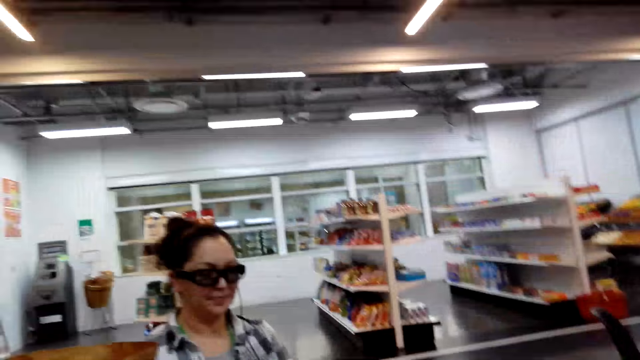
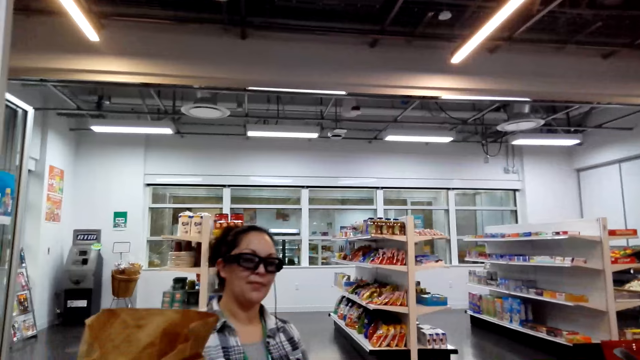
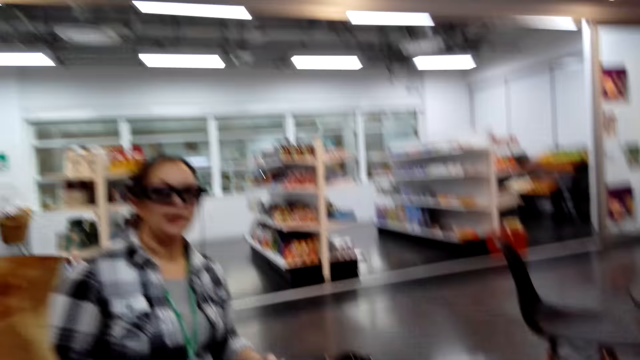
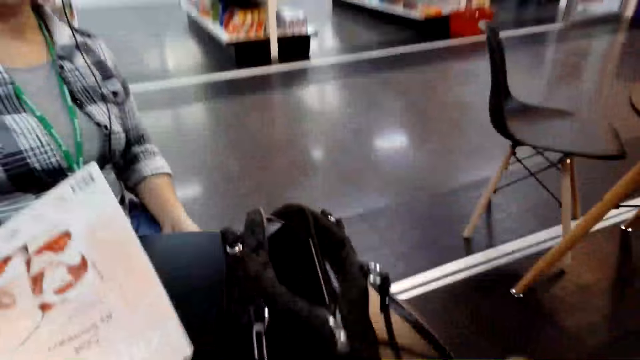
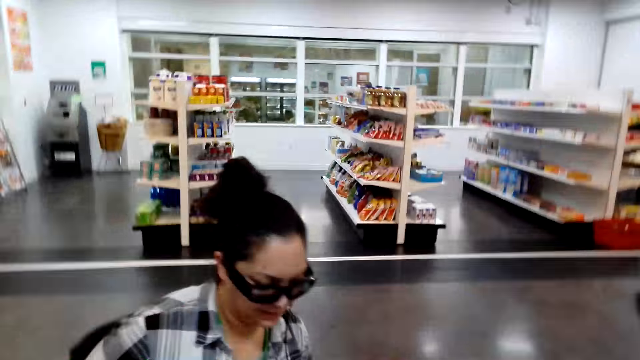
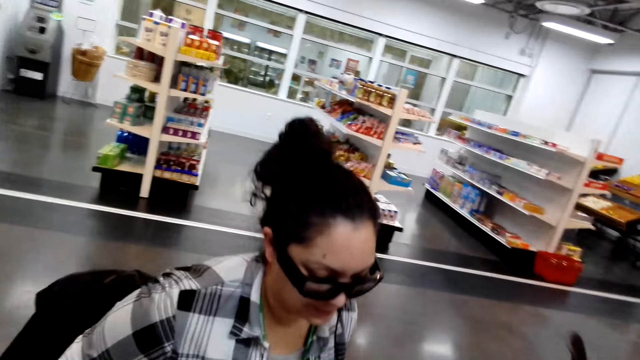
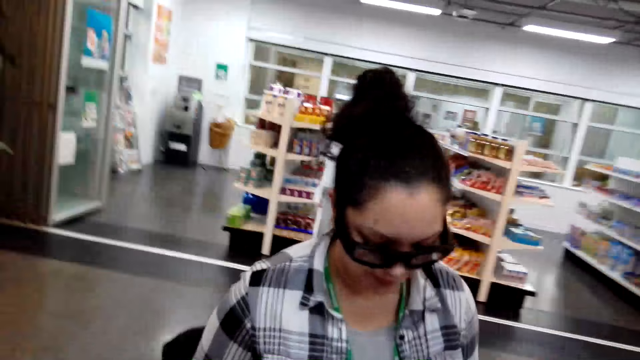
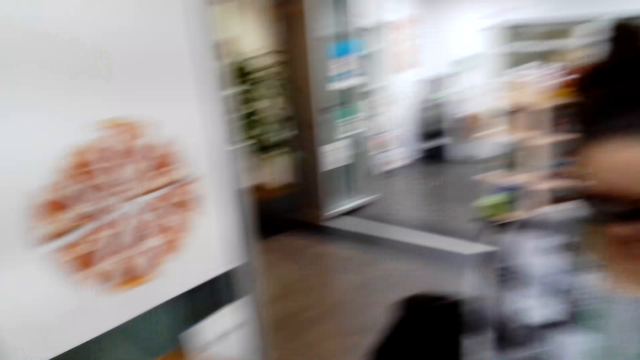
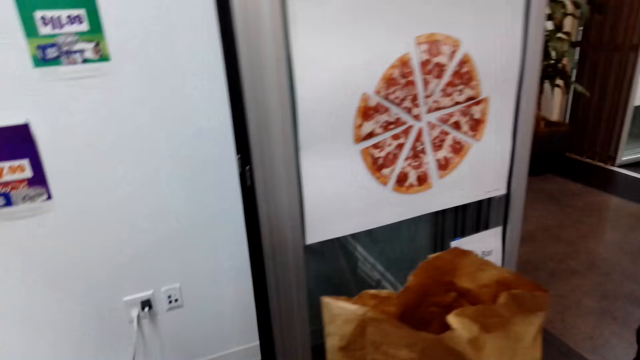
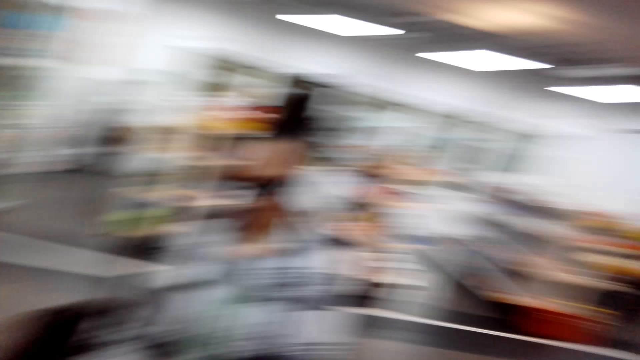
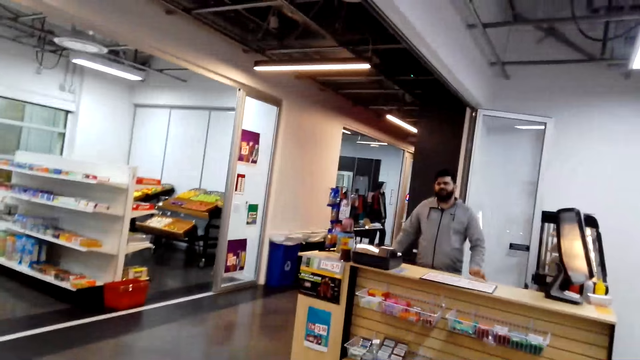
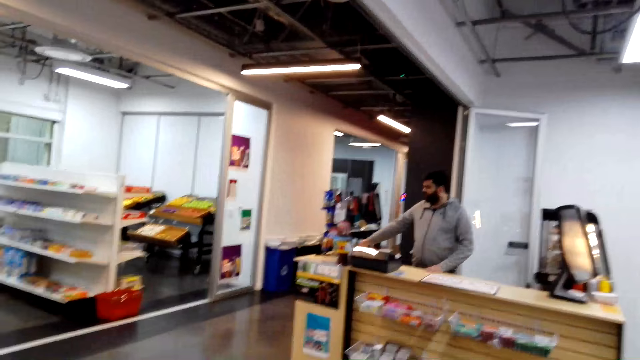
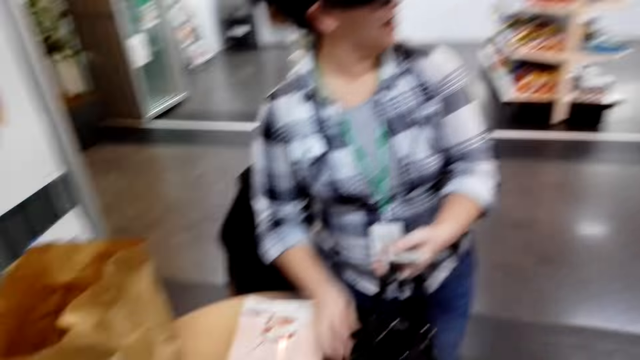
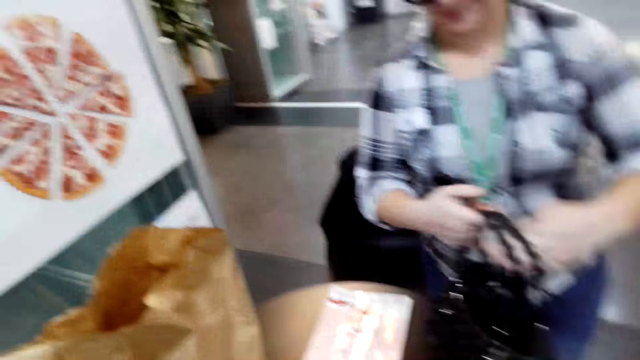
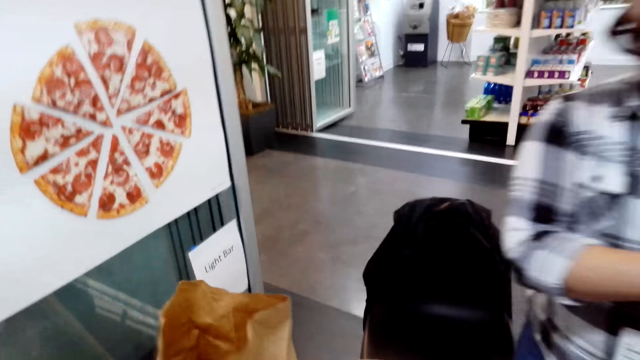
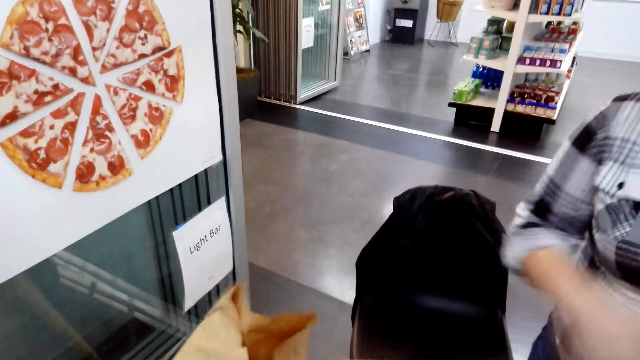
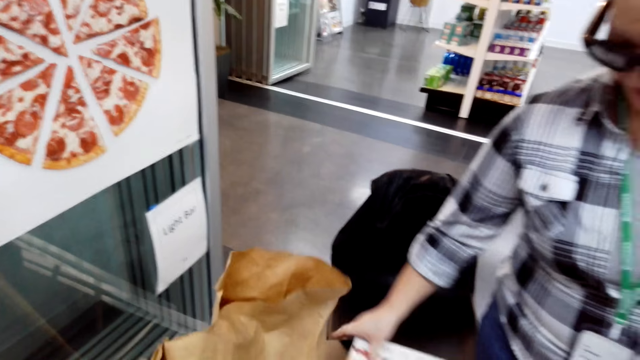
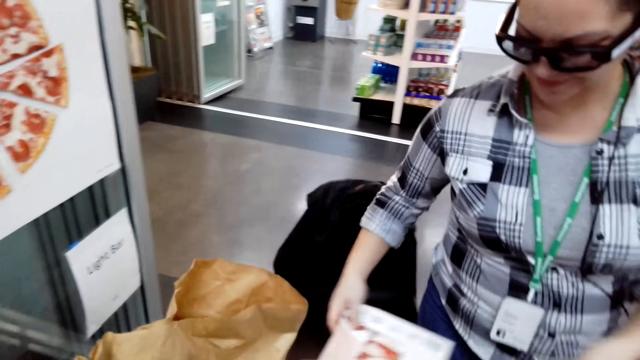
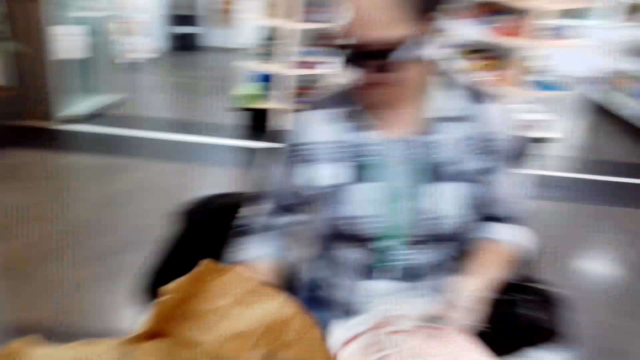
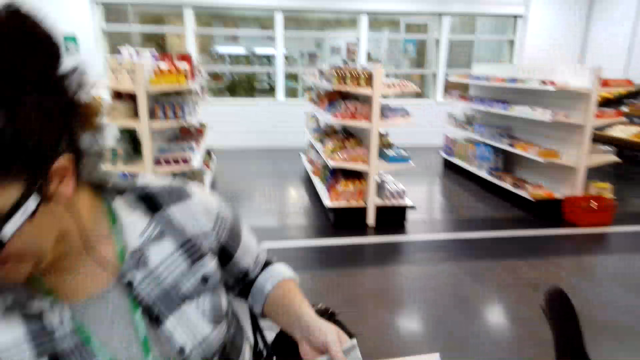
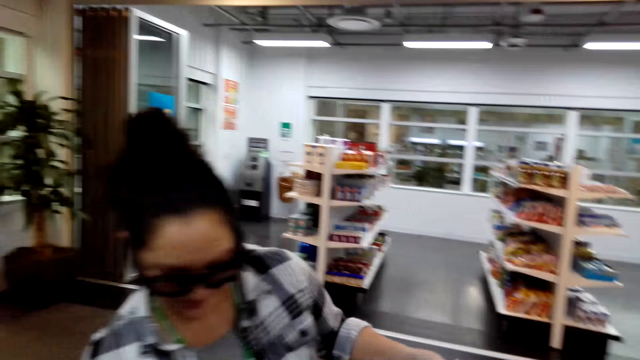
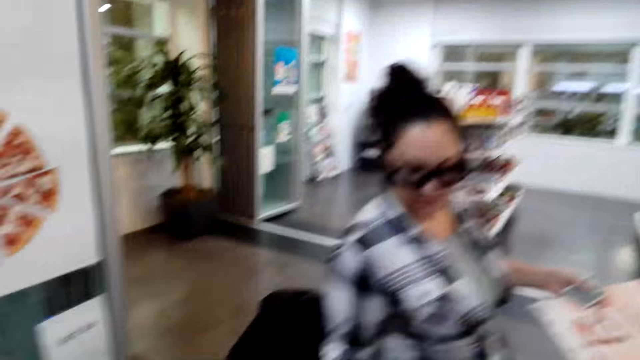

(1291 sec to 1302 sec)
A man talks. A woman picks up a handbag. The man talks with the camera wearer. The woman picks up a book. The camera wearer picks up a brown bag.

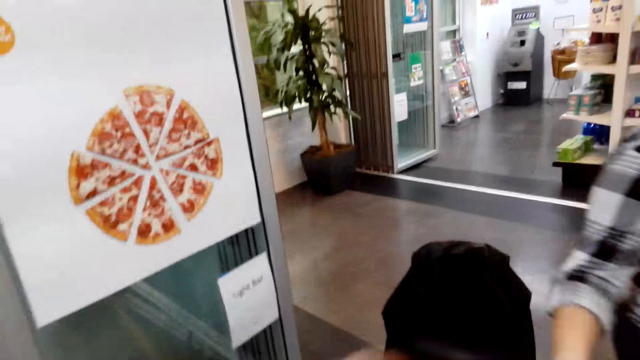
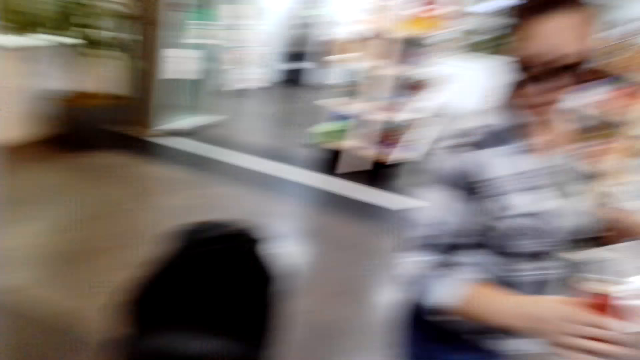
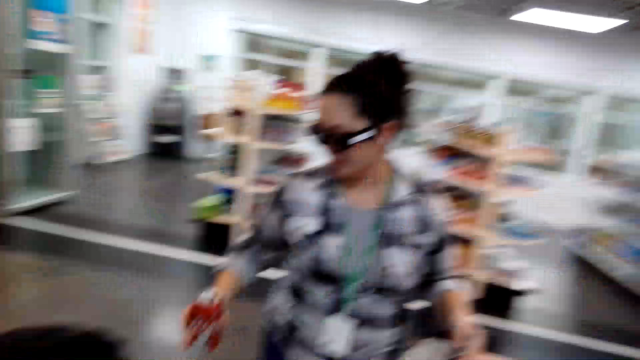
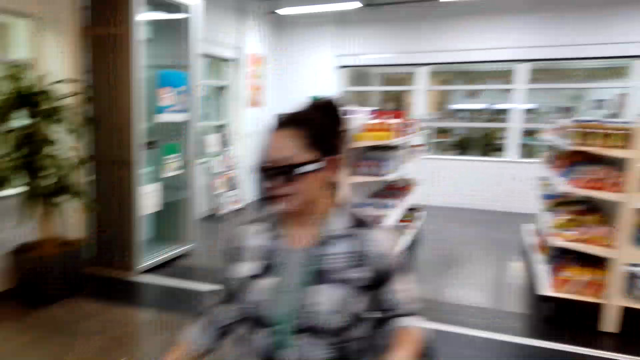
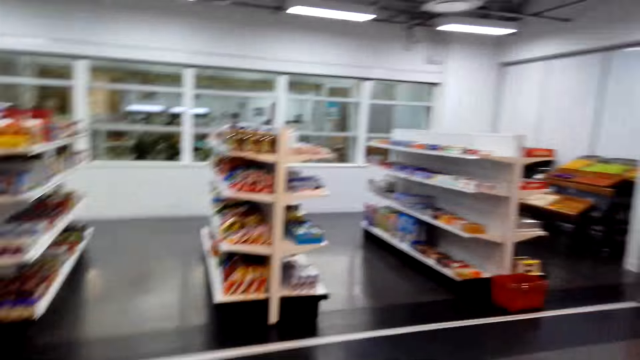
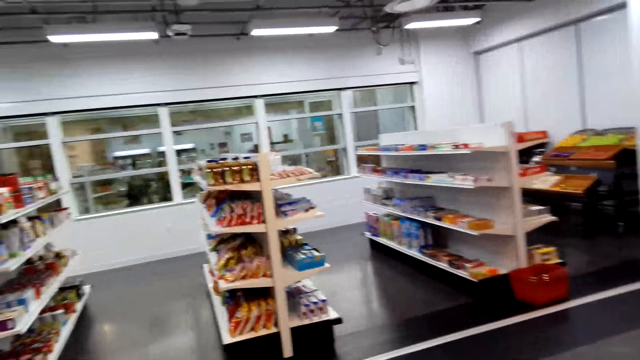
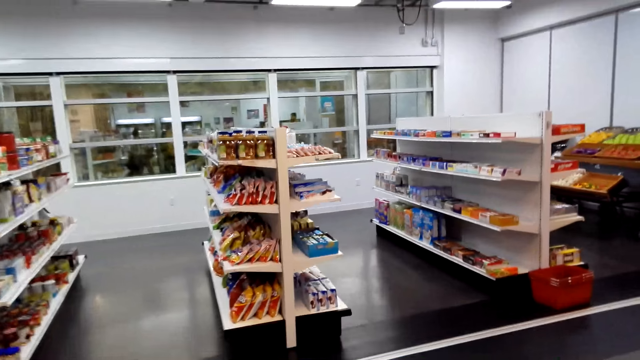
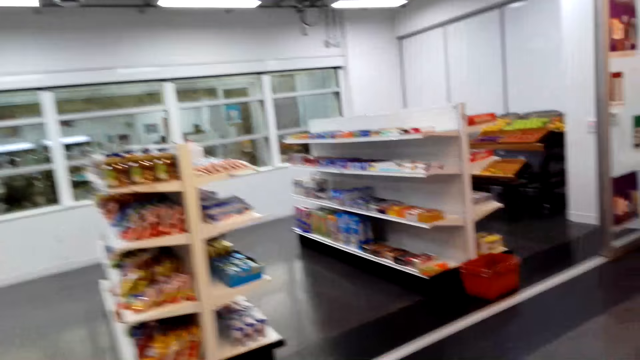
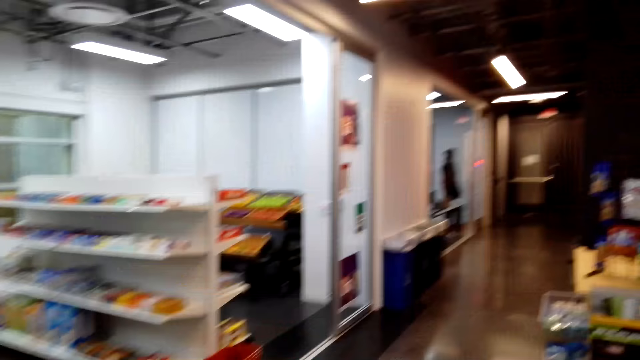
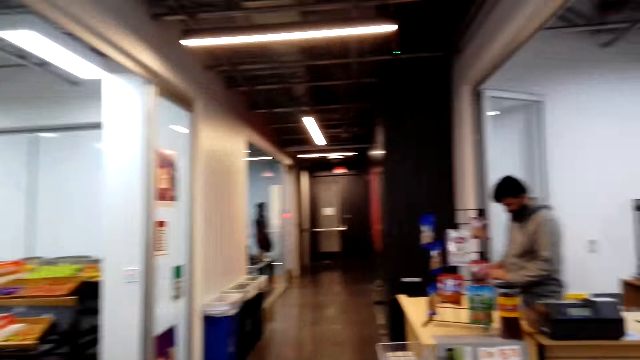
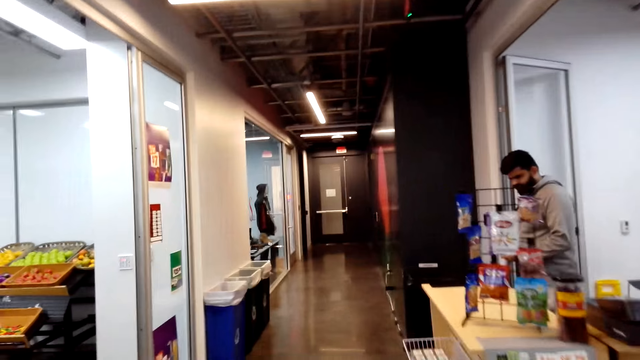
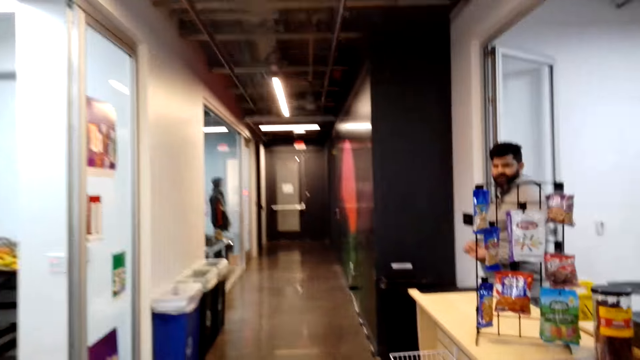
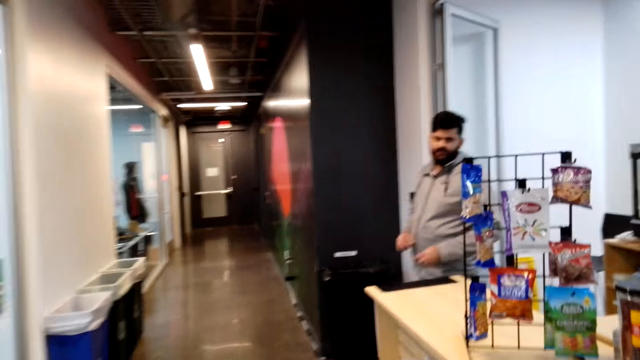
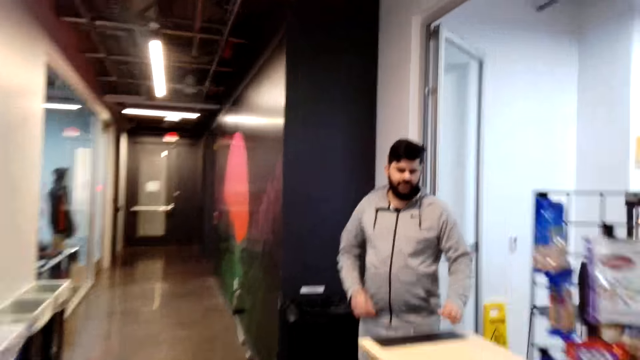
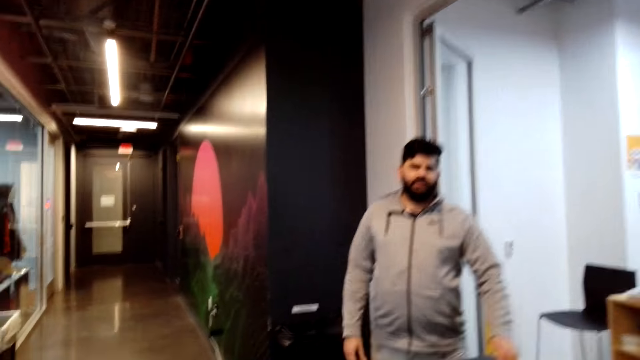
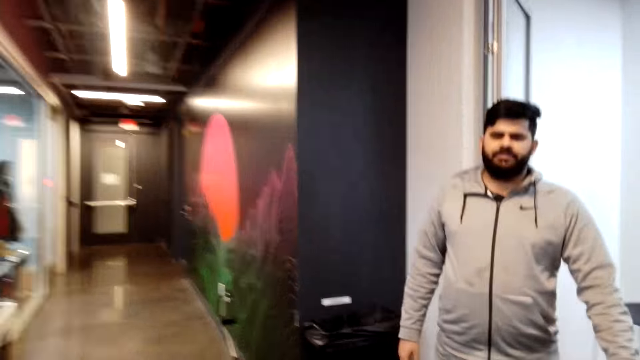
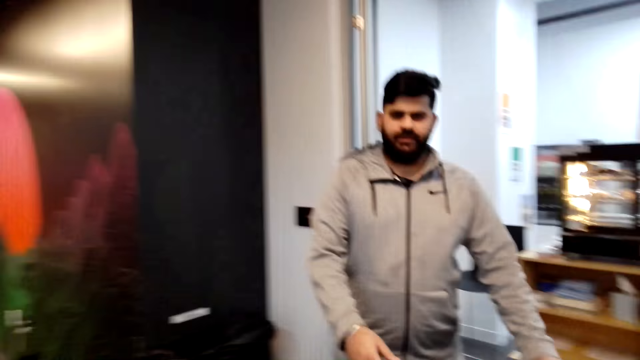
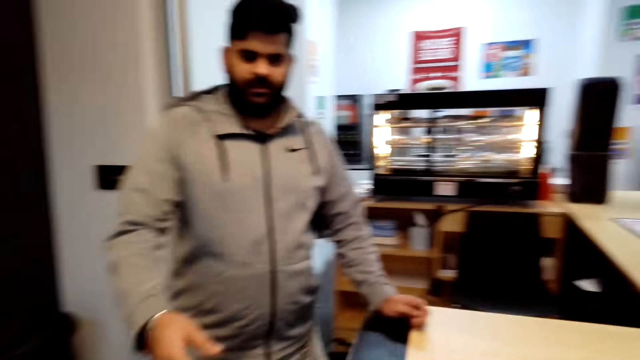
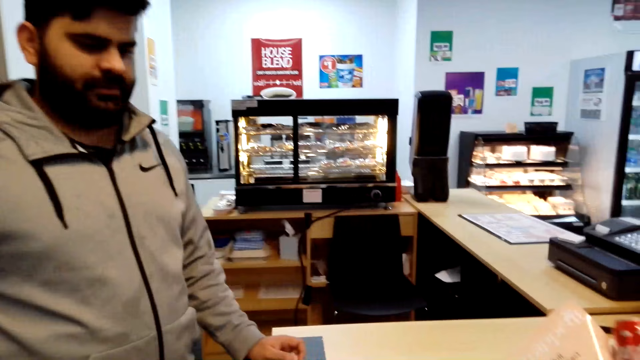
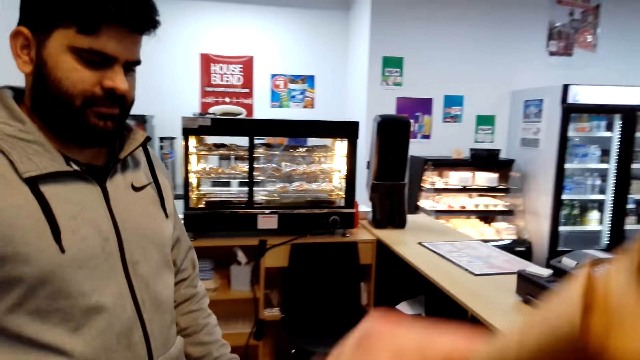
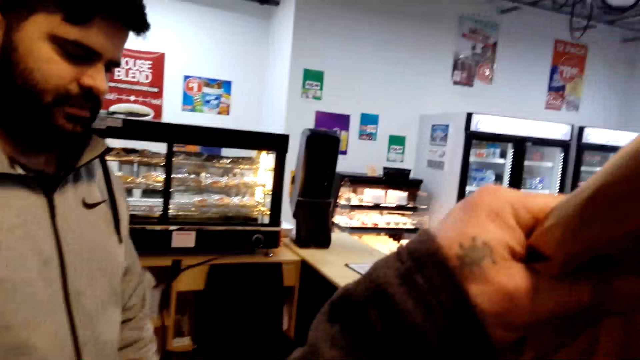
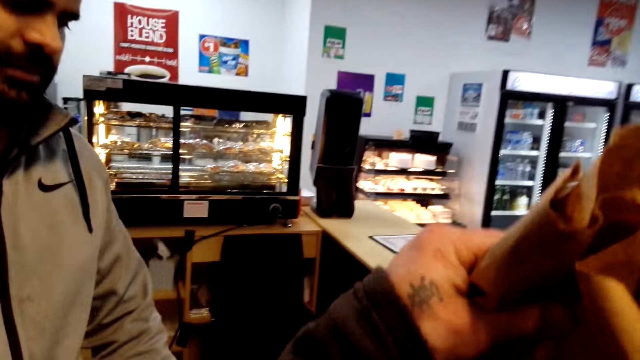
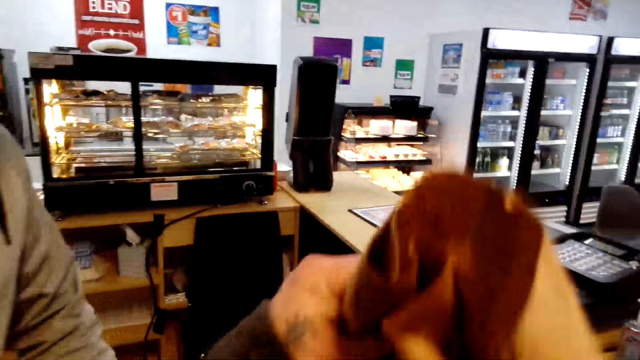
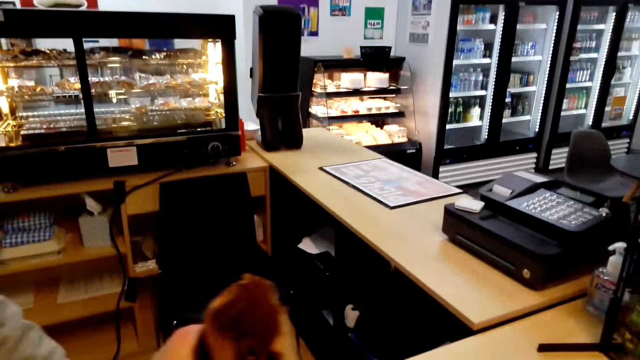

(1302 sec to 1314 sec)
The camera wearer talks with a woman. They walk beside the woman. They talk with a man. They give the man a brown bag.
